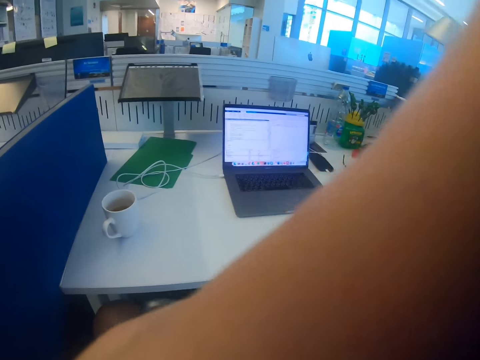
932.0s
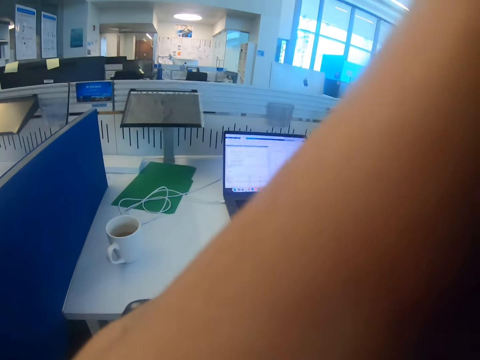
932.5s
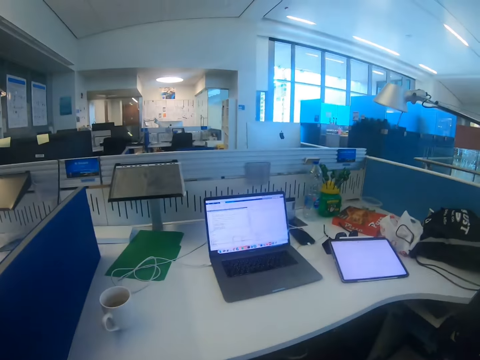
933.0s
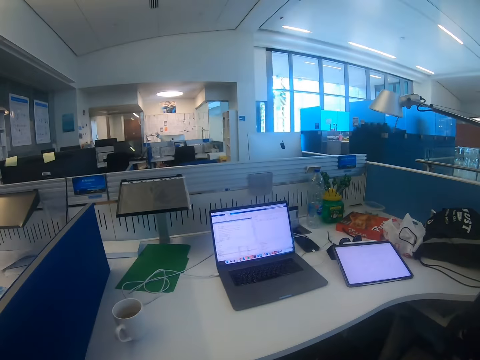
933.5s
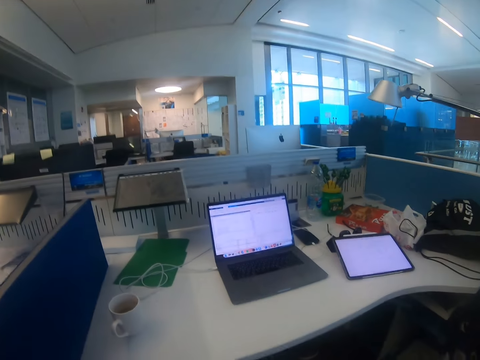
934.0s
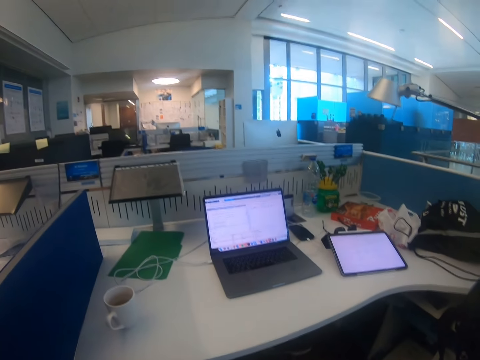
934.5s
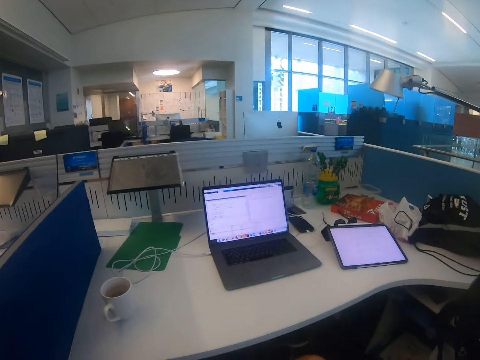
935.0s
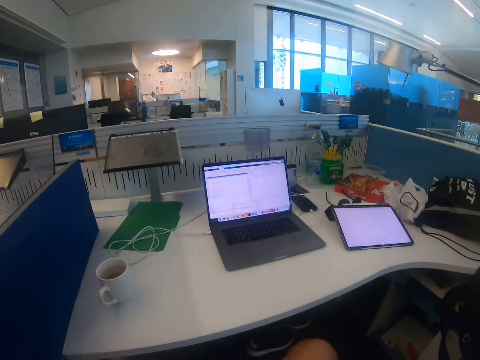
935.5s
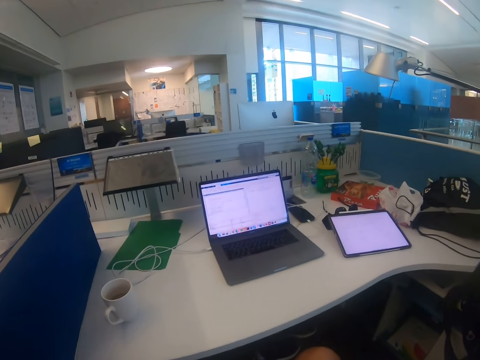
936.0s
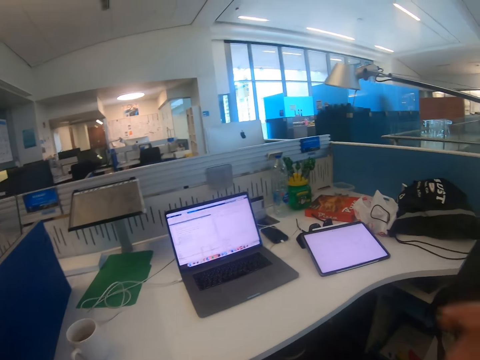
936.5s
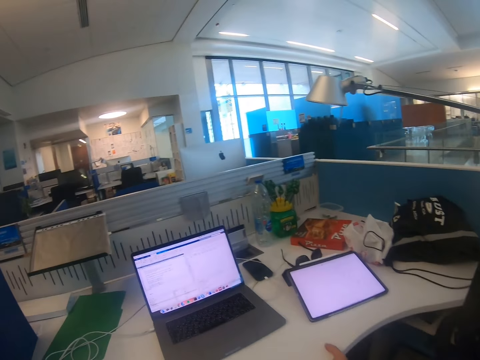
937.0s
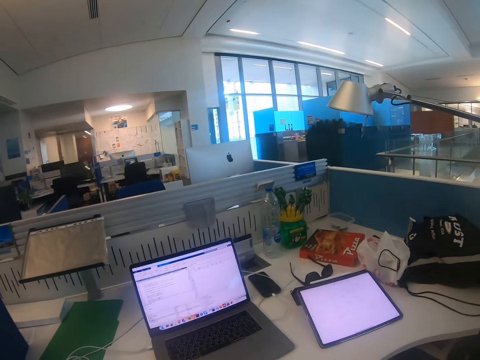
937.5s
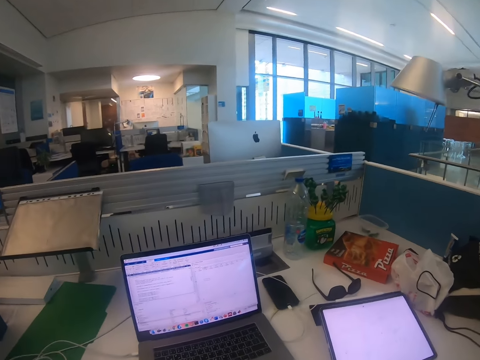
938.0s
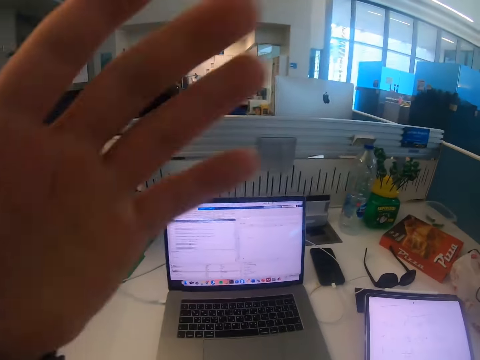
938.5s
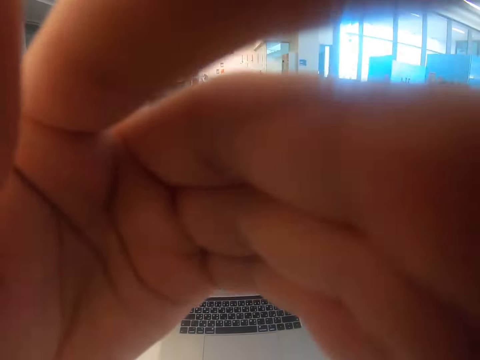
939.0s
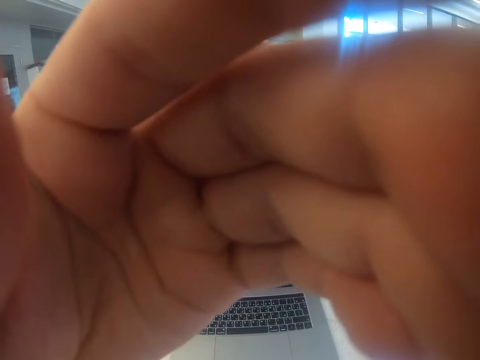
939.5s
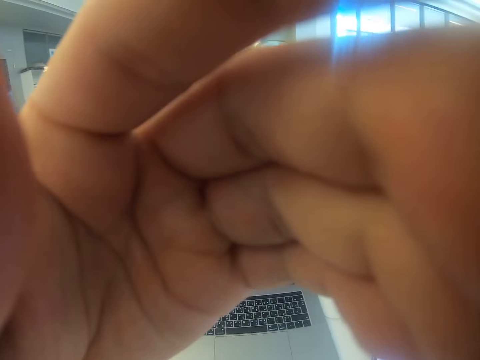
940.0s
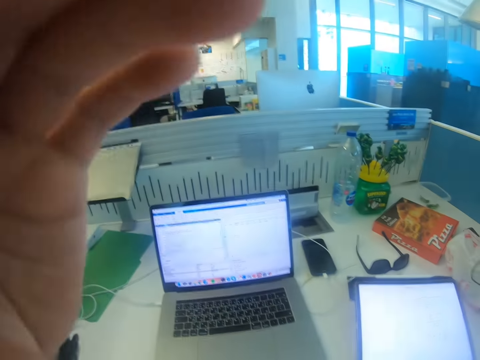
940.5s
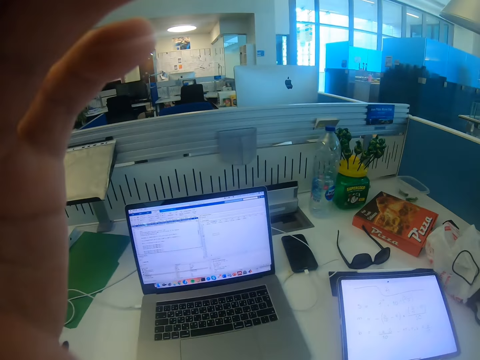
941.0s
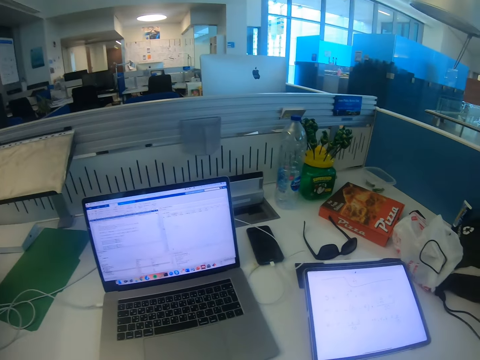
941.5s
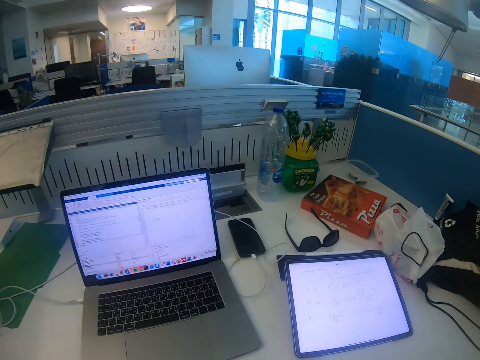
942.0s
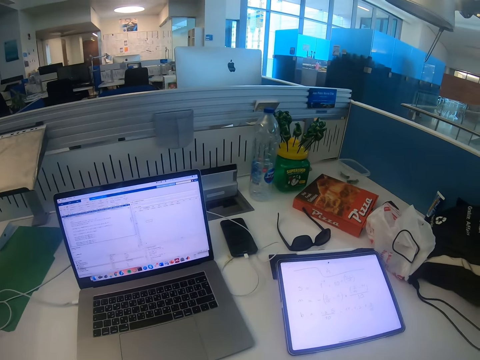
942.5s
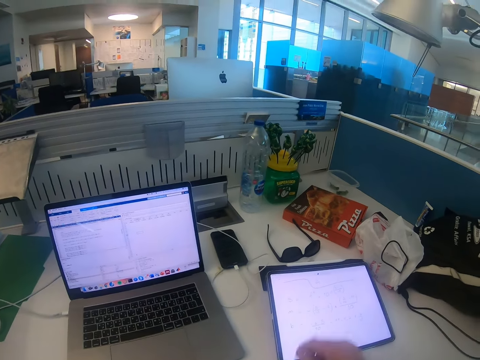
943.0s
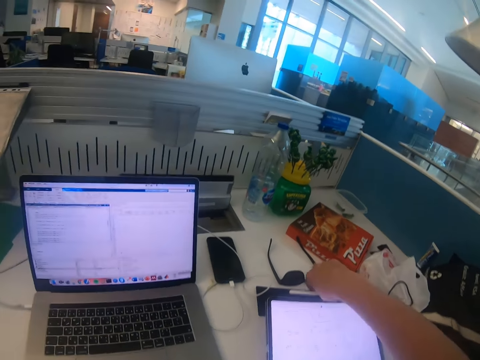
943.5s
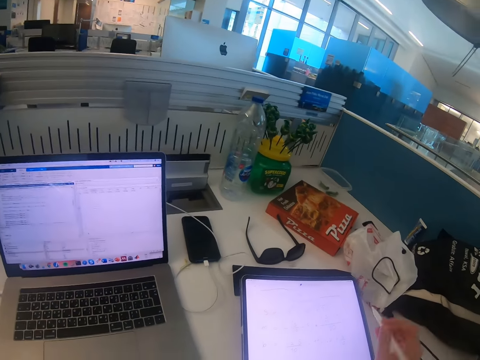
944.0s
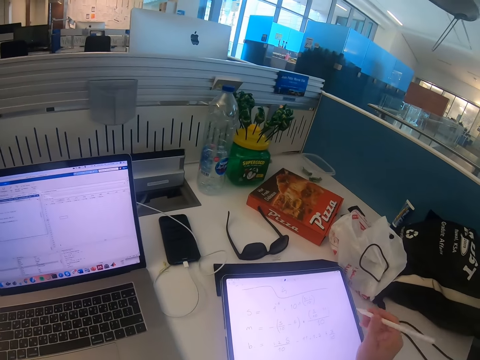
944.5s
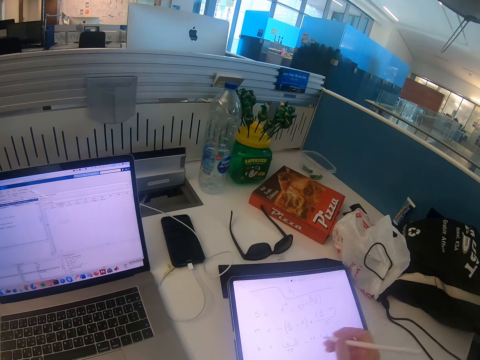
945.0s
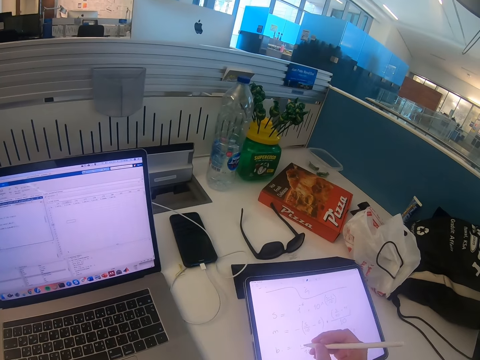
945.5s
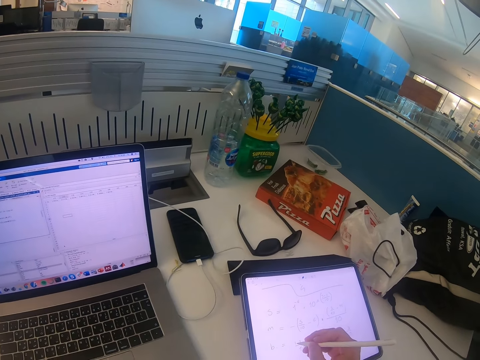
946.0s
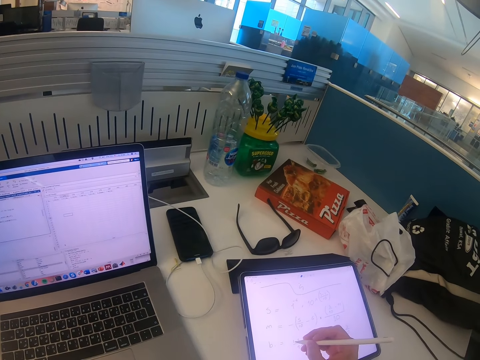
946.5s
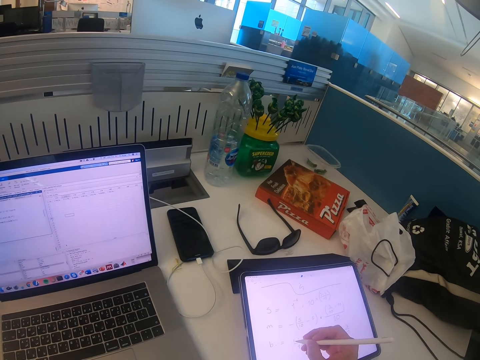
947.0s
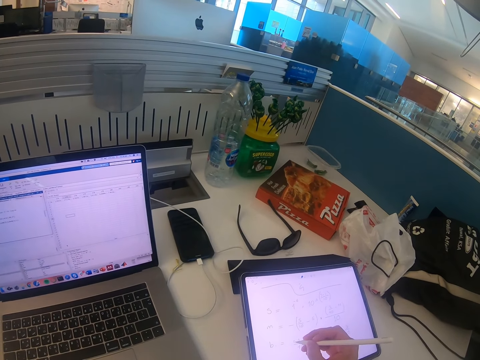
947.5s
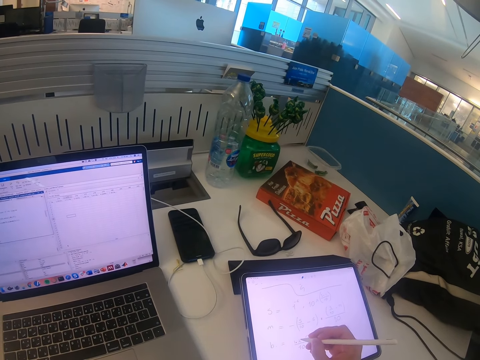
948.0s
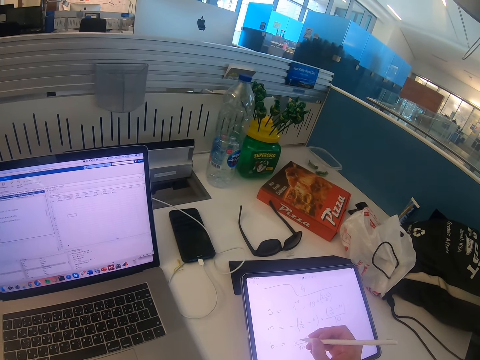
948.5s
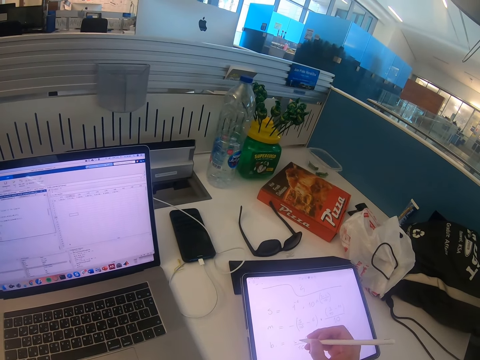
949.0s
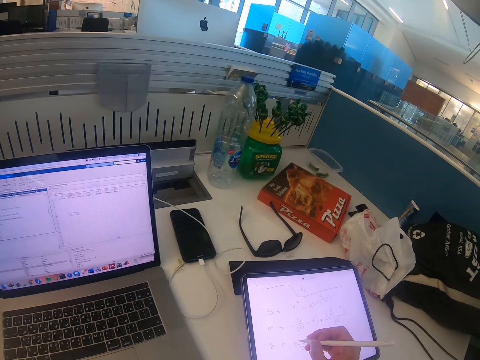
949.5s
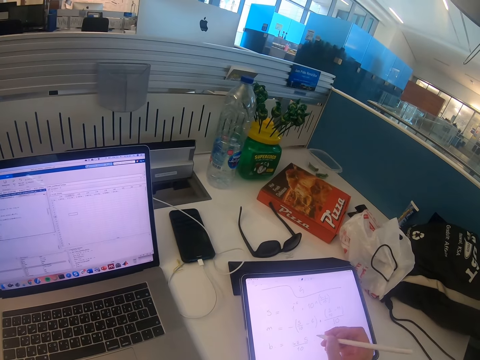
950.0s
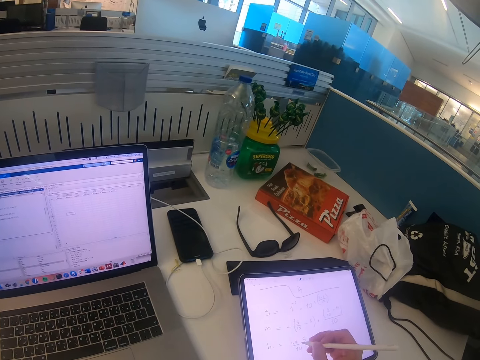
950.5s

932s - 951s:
The camera wearer looks at the laptop. They move on the seat. They adjust the camera. They look at the iPad. They take an iPad pen. They look at the iPad. They write on the iPad.

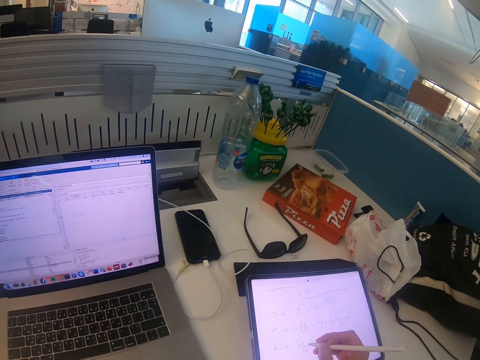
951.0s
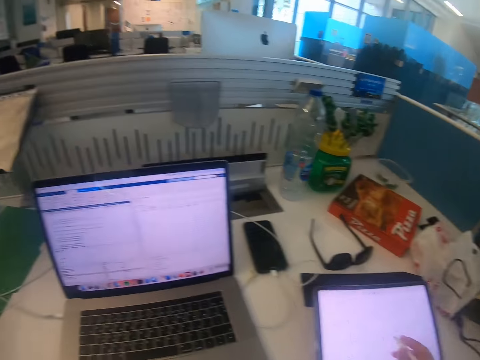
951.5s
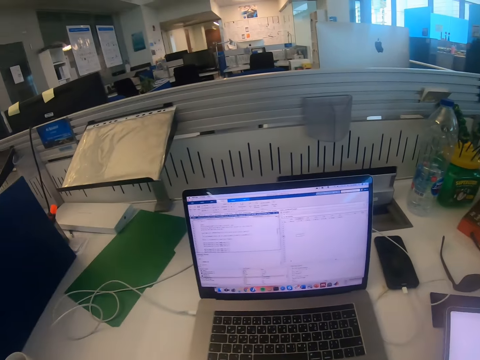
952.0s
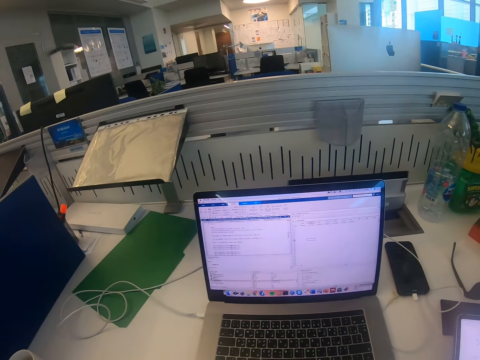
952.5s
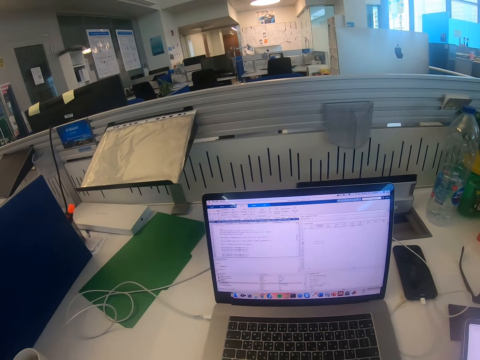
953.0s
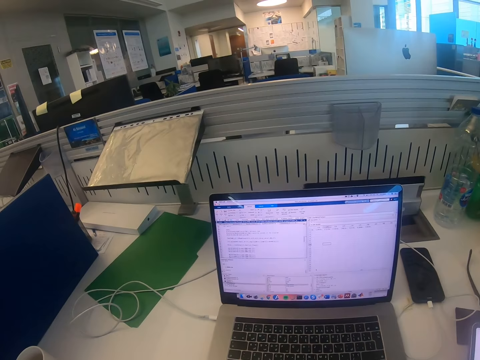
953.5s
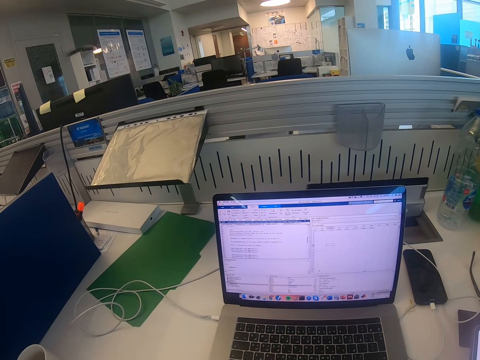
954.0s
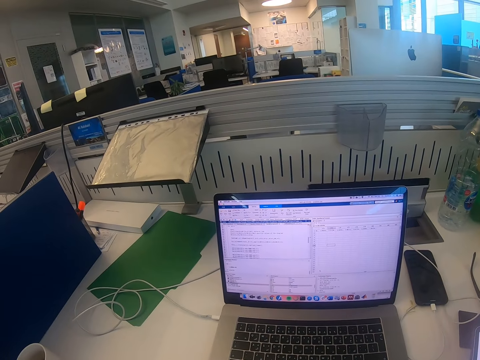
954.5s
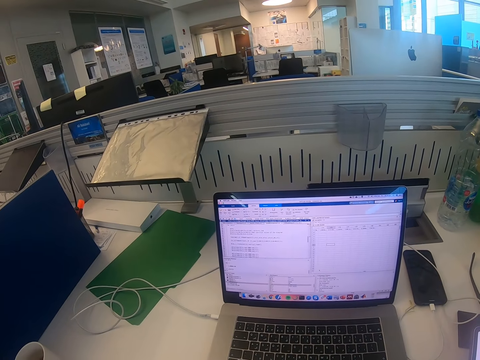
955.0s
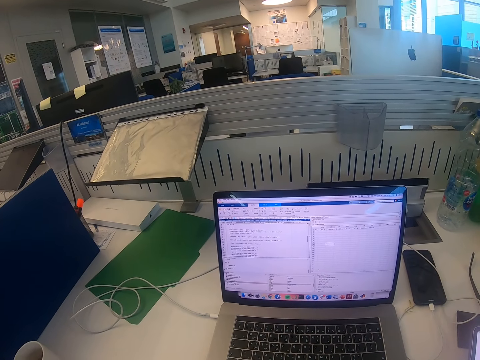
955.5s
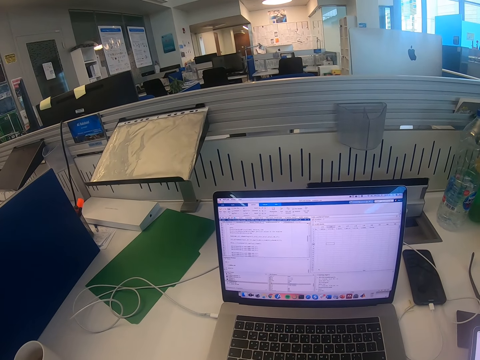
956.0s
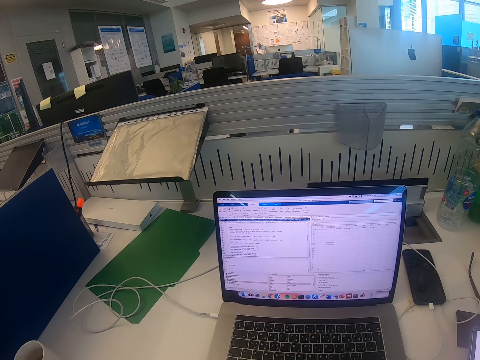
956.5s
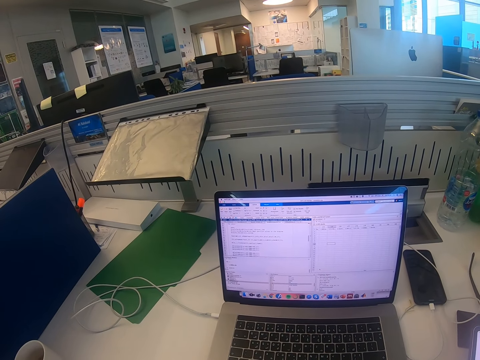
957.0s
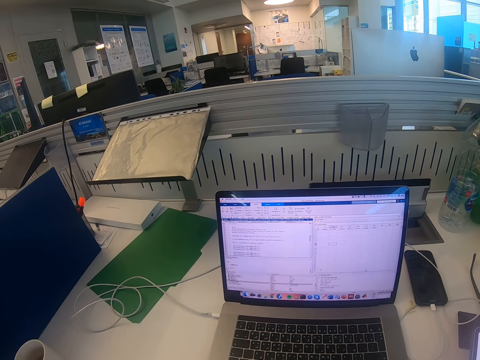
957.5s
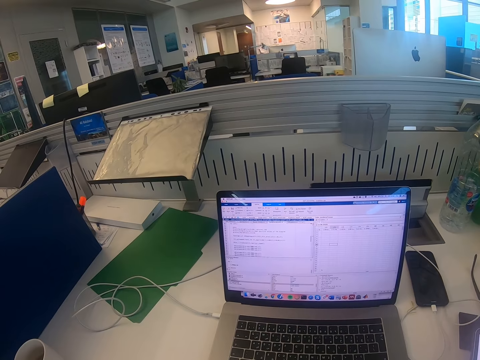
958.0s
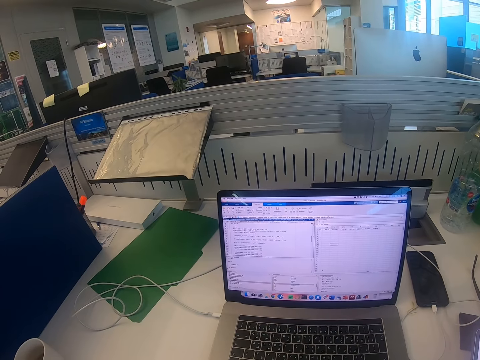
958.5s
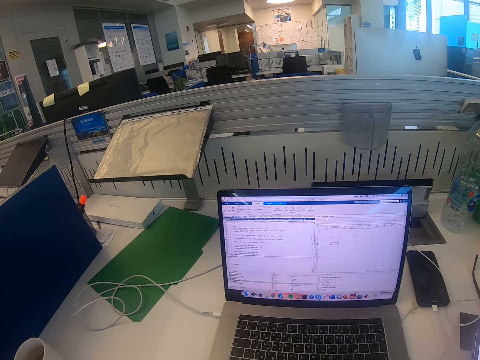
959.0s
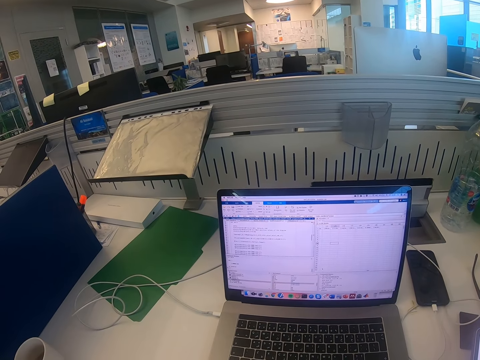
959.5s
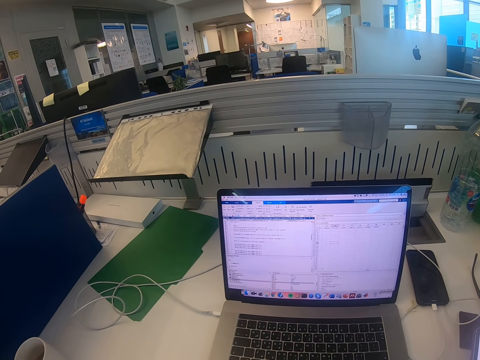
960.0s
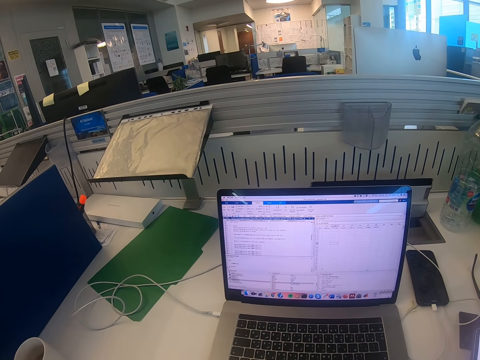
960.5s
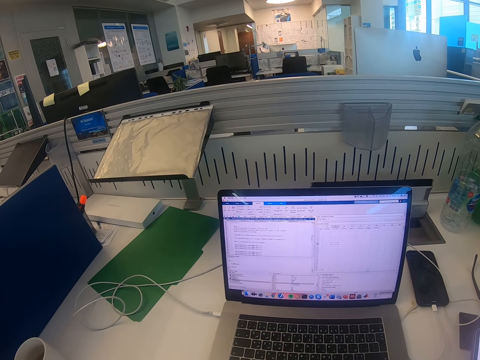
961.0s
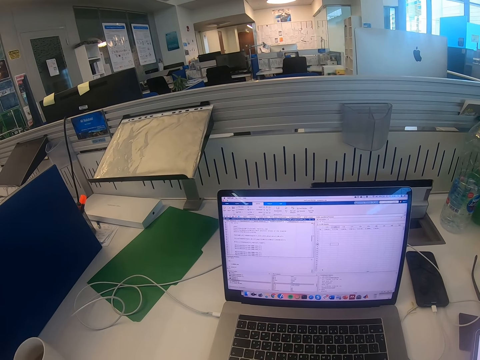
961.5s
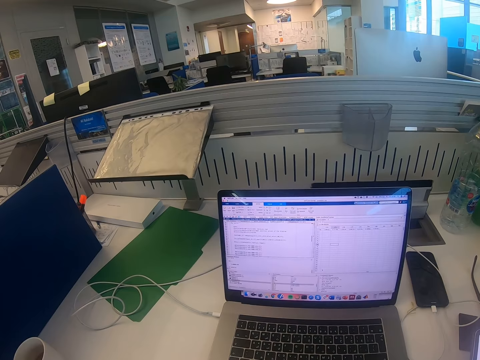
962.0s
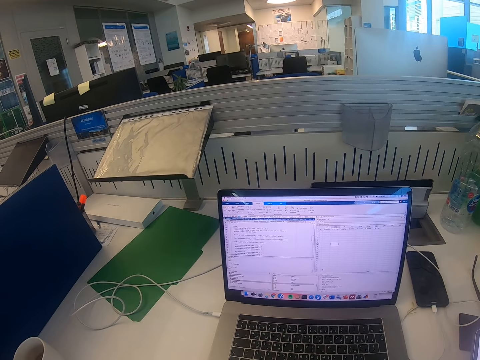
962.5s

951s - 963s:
The camera wearer looks at the laptop.
